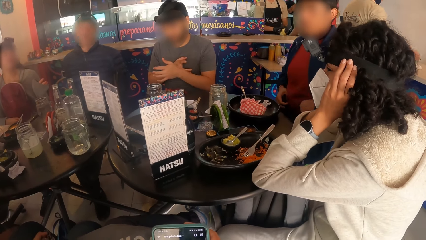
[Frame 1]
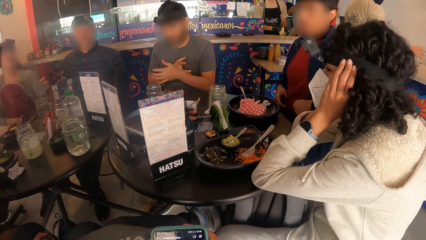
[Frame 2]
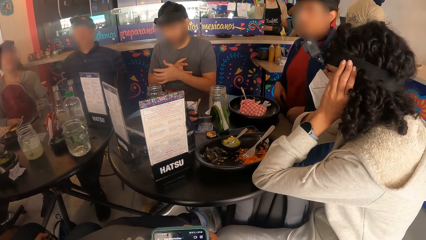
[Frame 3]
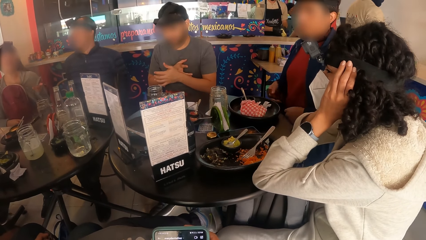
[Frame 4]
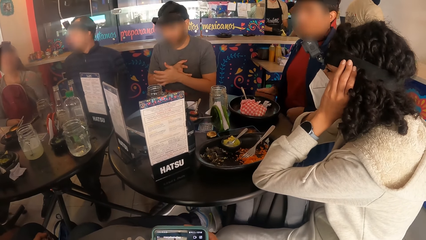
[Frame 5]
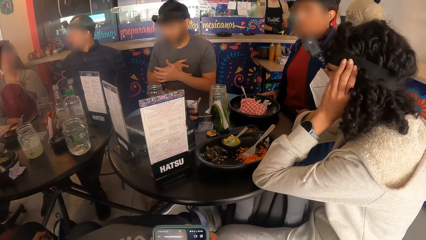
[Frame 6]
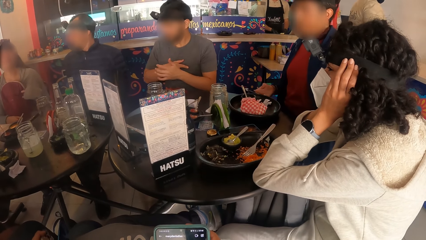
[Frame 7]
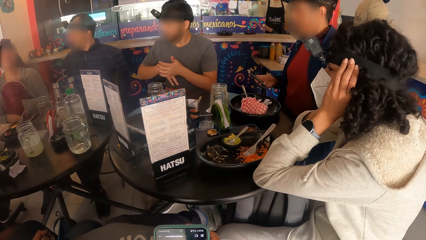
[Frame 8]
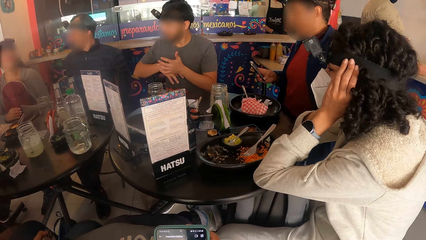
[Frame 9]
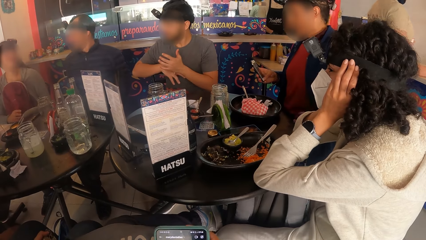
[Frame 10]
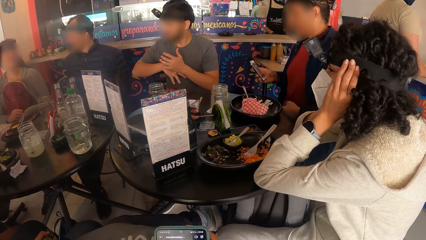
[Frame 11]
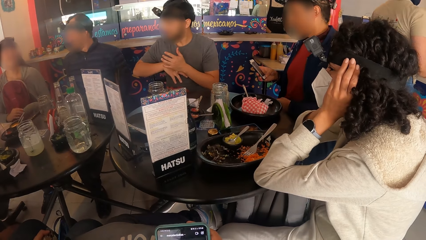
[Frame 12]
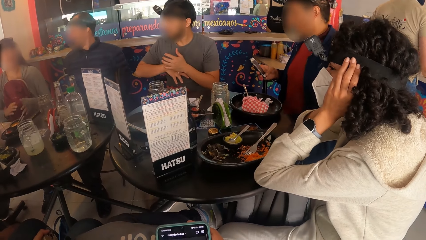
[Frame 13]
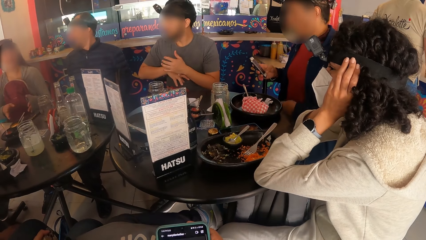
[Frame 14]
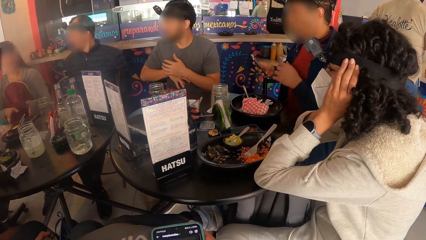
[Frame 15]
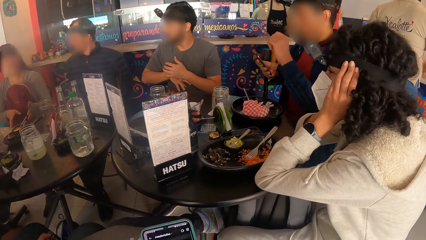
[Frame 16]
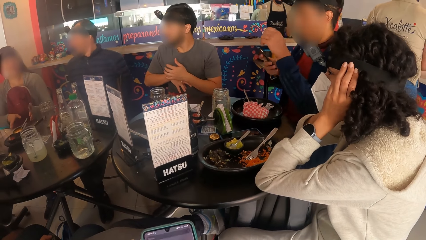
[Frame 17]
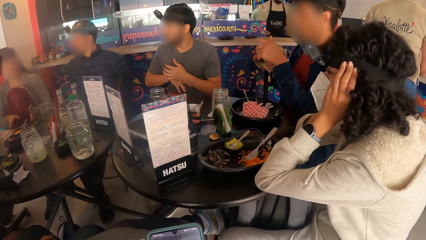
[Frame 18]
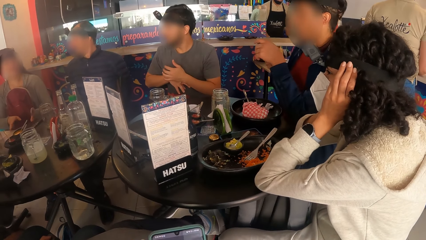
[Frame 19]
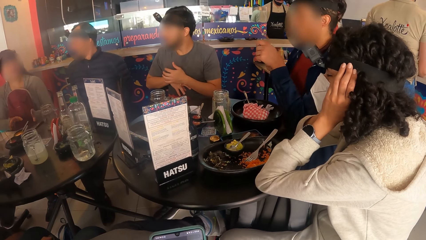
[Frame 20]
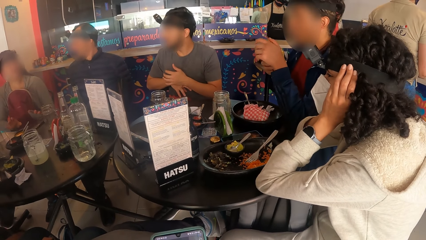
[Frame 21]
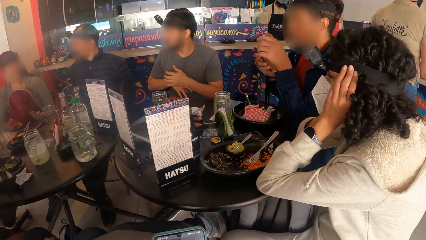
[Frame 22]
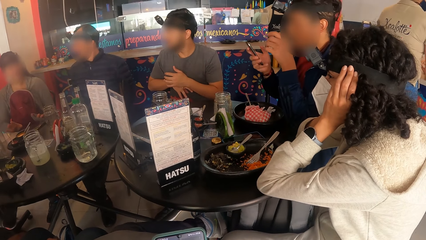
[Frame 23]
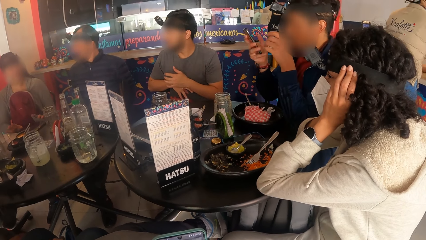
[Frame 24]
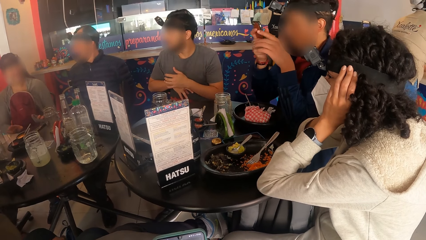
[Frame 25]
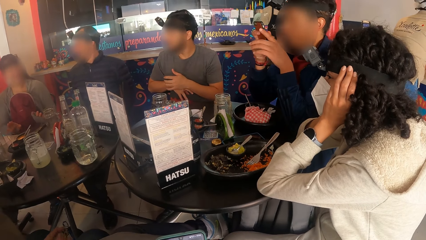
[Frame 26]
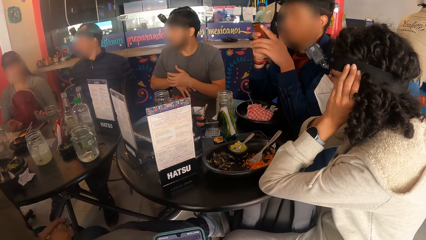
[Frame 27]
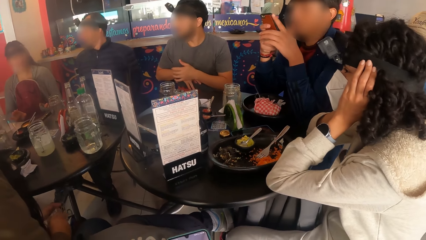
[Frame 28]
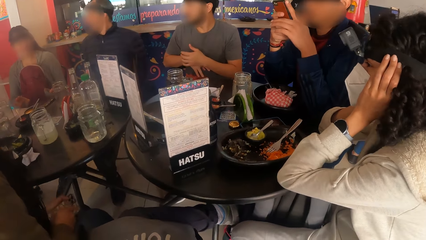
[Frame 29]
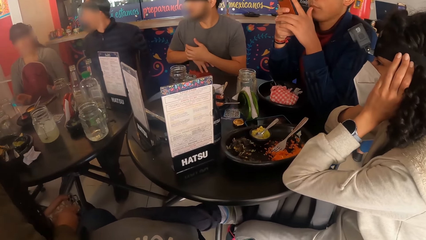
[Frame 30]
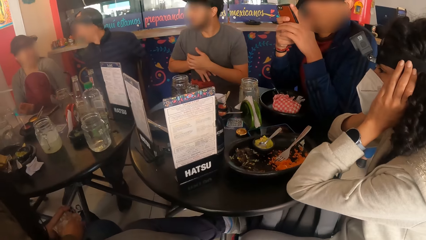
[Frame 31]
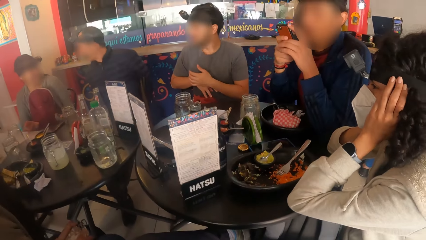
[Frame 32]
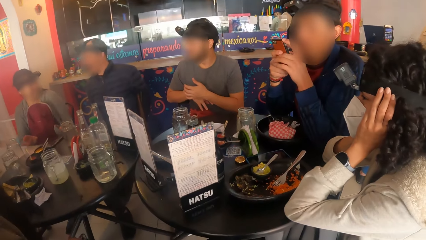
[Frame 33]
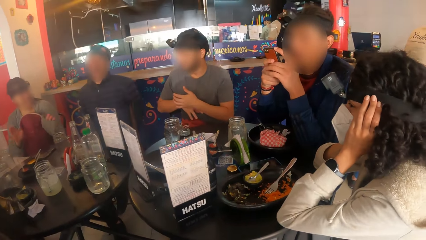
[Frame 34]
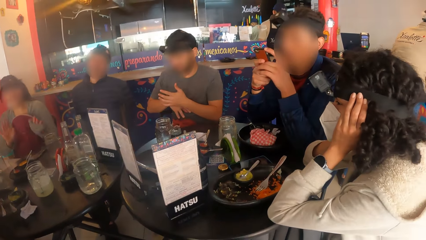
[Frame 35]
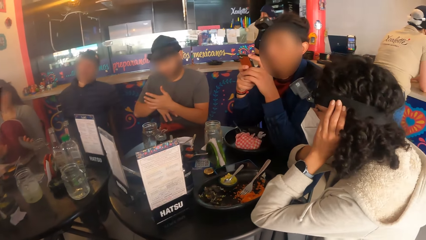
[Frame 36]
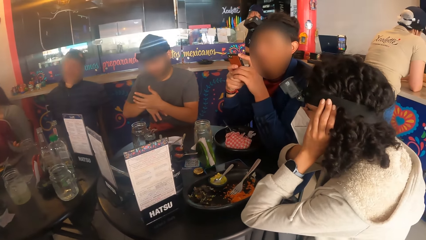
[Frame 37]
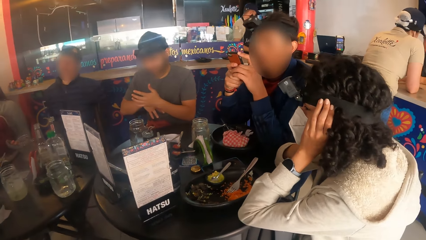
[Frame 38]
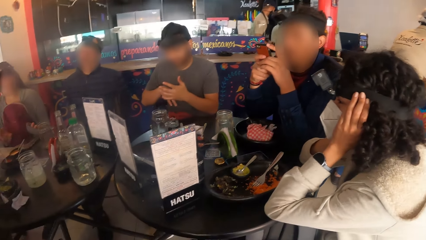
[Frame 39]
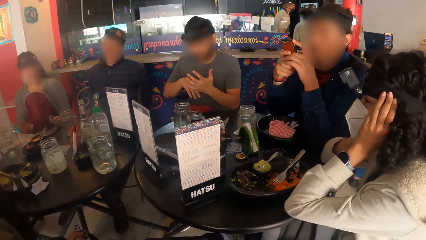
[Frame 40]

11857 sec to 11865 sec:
A person operates a phone.

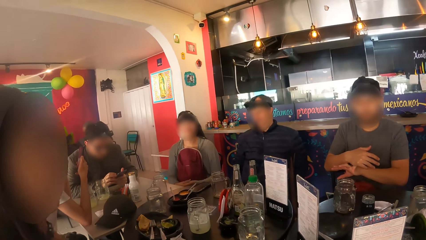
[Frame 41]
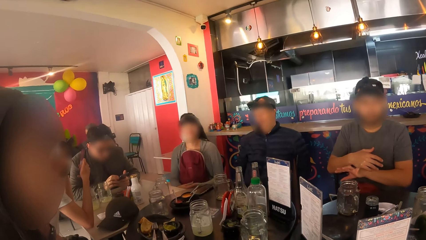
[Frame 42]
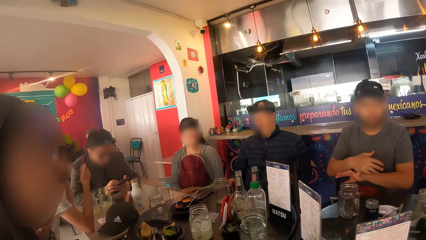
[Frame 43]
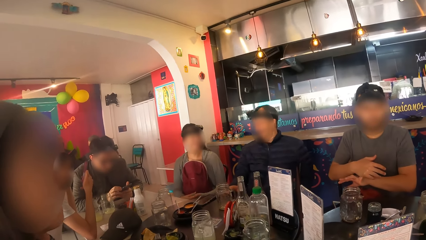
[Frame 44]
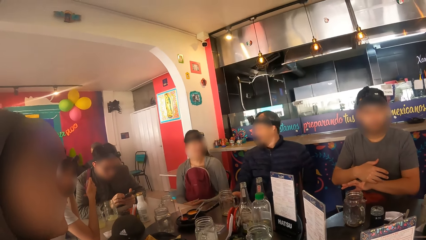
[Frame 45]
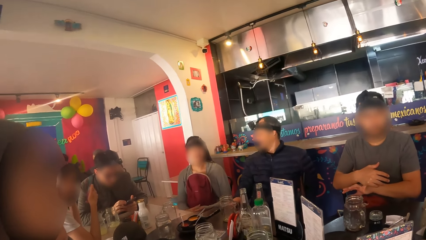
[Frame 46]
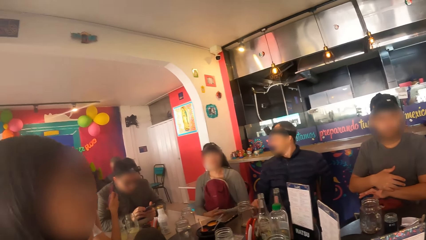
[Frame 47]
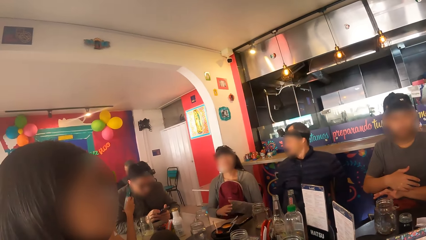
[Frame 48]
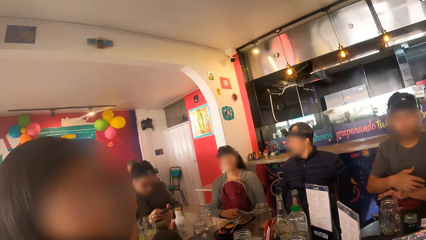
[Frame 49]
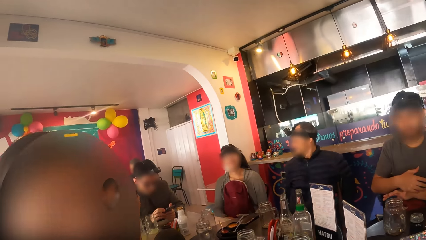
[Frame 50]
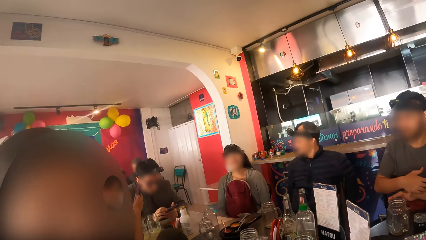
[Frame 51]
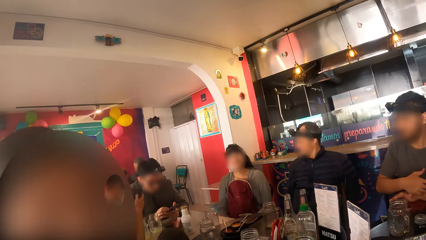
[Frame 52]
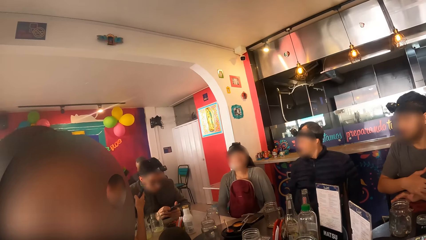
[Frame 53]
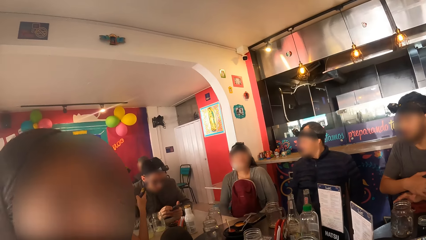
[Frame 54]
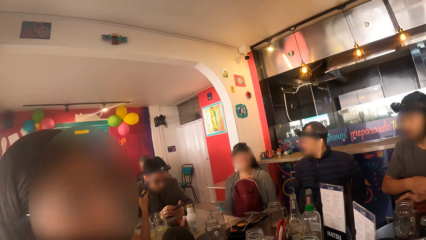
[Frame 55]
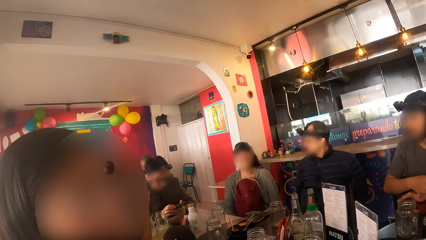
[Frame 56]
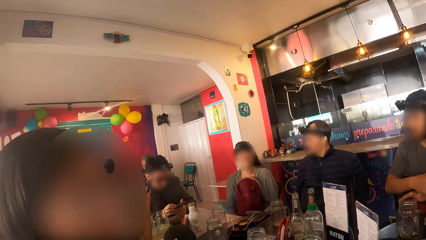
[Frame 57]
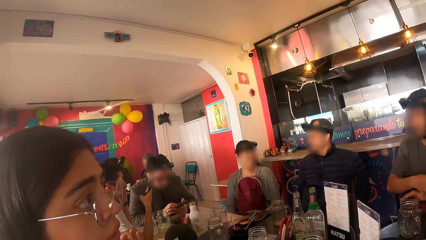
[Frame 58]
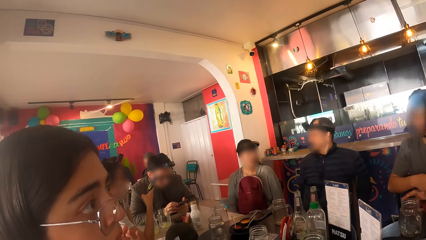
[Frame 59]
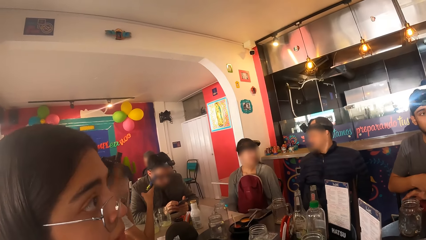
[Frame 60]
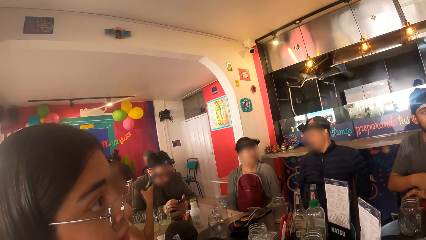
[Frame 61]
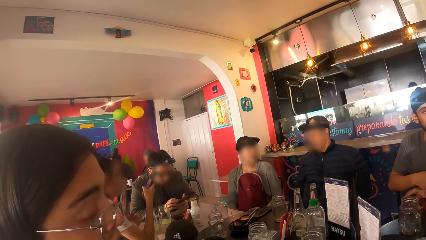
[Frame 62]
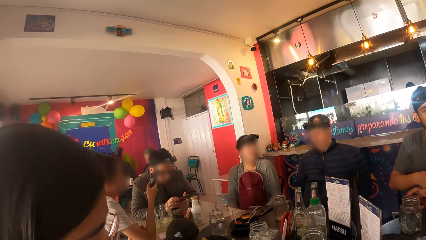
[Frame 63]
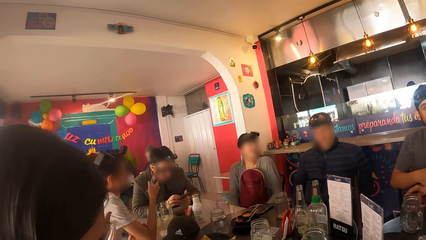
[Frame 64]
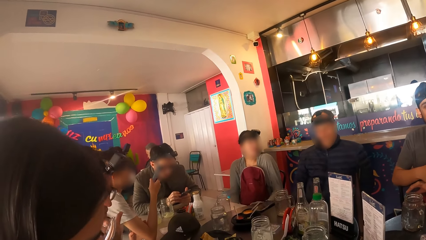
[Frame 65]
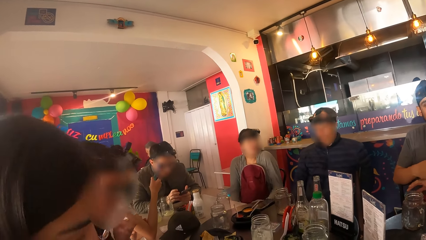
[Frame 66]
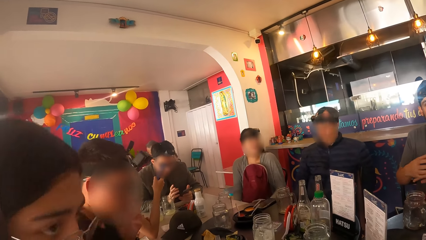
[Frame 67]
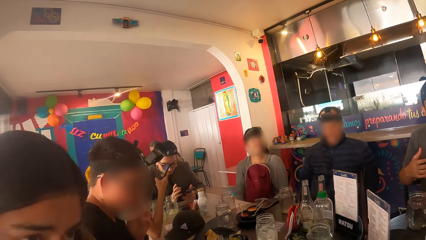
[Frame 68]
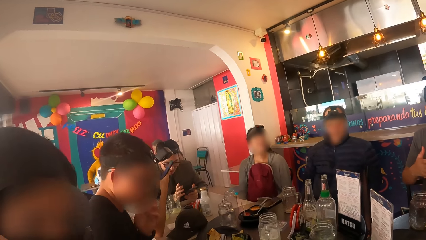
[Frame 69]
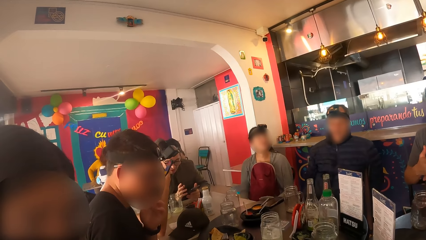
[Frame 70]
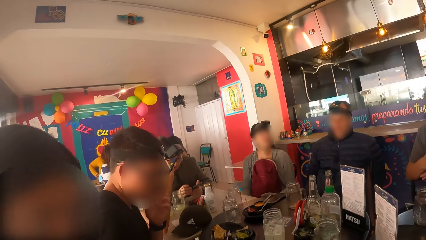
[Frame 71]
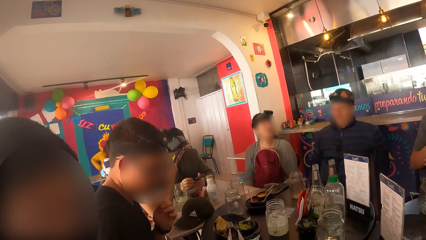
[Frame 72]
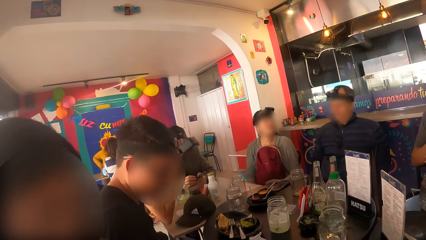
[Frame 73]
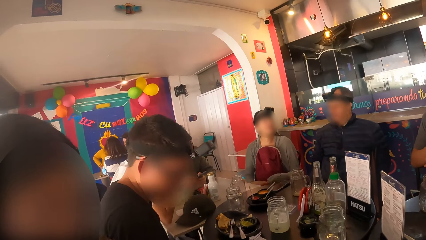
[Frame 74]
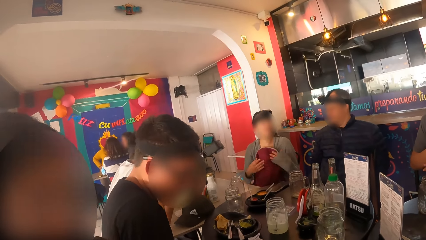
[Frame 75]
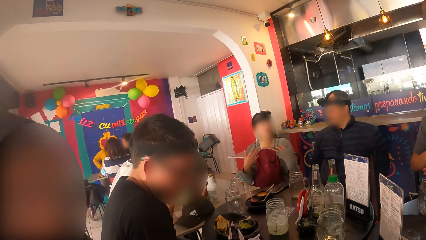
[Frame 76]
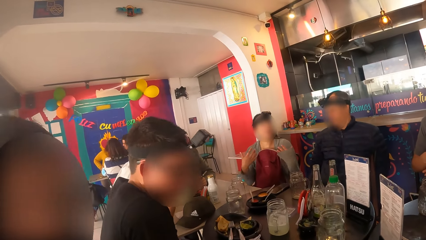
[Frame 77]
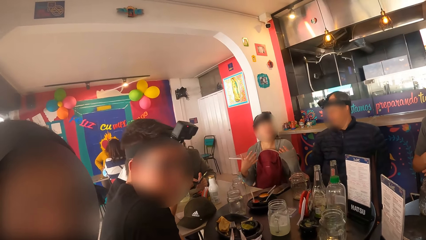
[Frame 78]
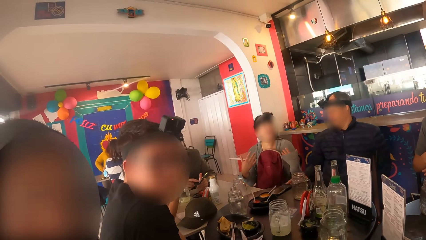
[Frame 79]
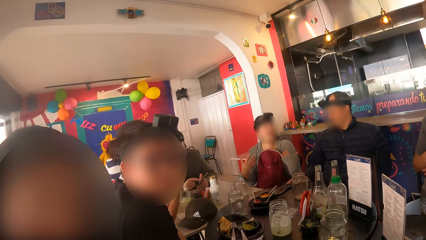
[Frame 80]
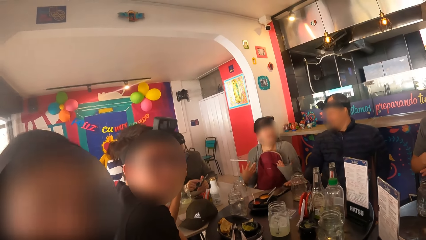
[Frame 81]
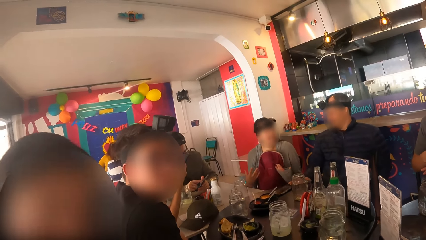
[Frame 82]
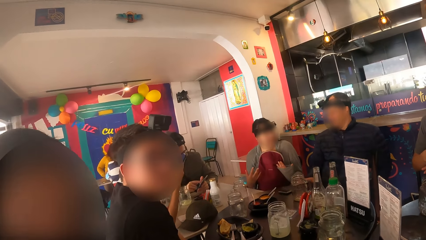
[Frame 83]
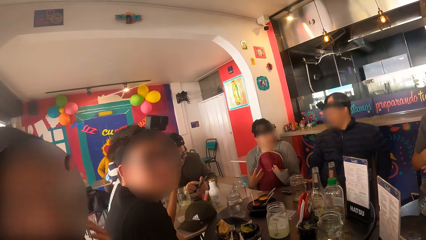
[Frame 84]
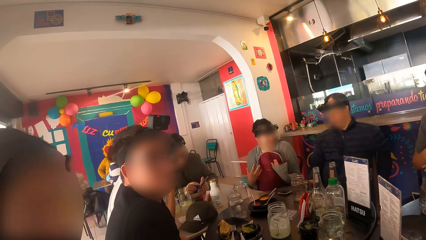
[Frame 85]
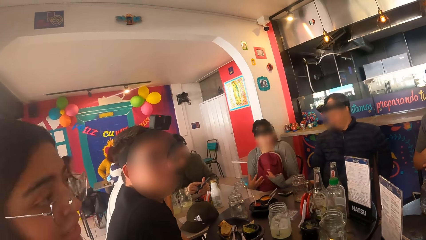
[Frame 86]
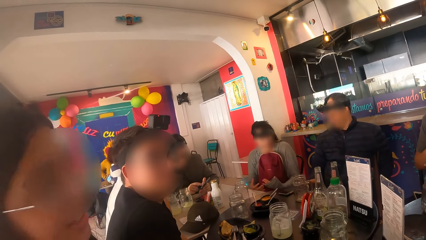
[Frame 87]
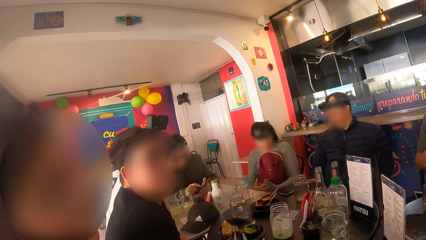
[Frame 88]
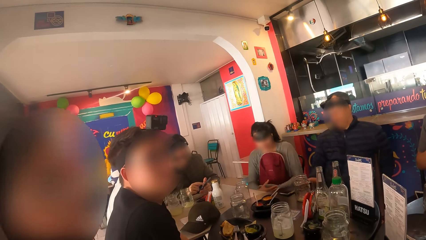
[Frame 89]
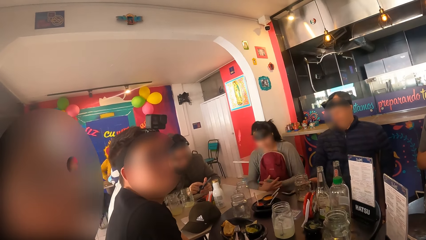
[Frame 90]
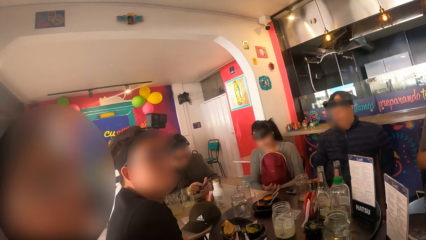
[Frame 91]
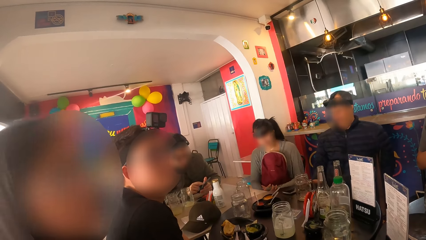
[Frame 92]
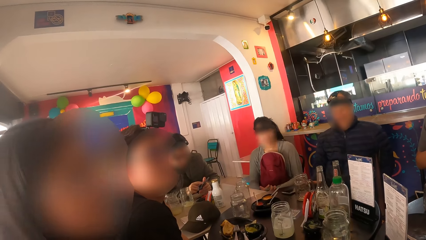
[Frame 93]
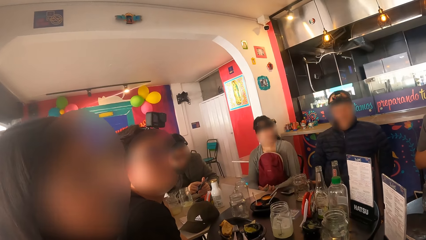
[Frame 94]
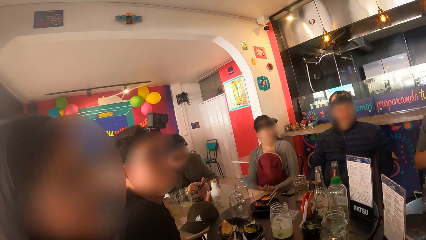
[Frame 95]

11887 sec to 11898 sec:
The camera wearer interacts with the woman. The man adjusts a phone on a black table with his right hand.
